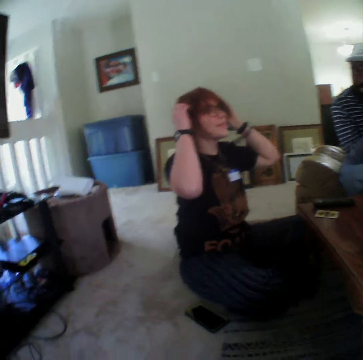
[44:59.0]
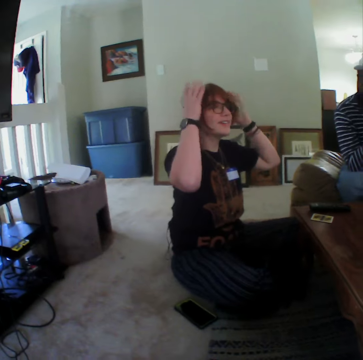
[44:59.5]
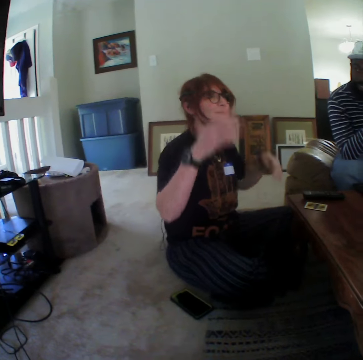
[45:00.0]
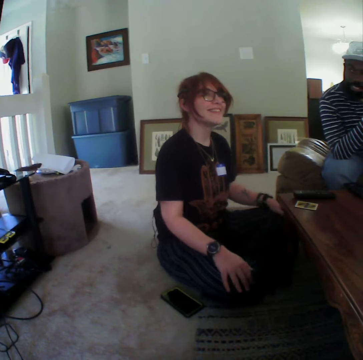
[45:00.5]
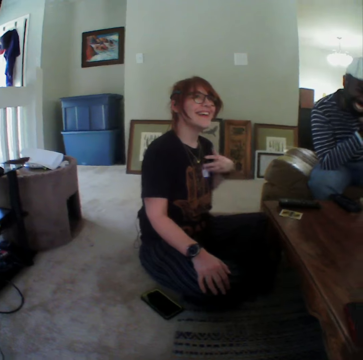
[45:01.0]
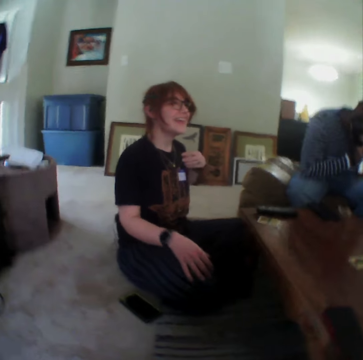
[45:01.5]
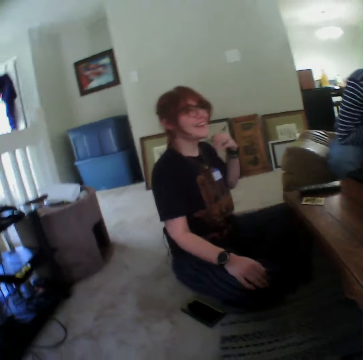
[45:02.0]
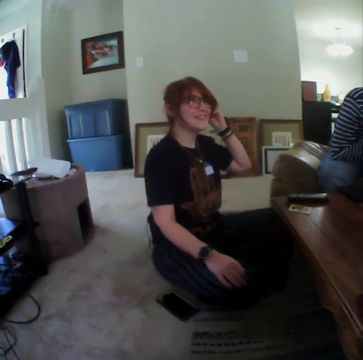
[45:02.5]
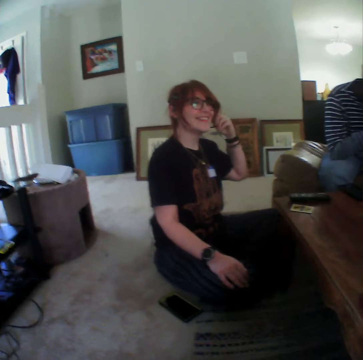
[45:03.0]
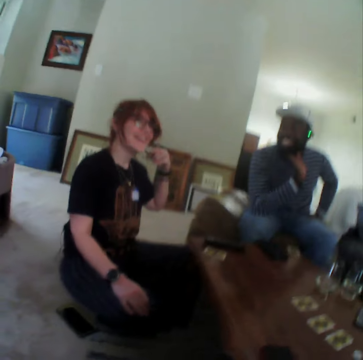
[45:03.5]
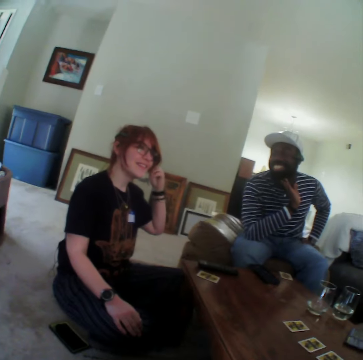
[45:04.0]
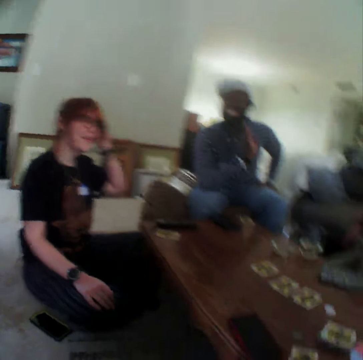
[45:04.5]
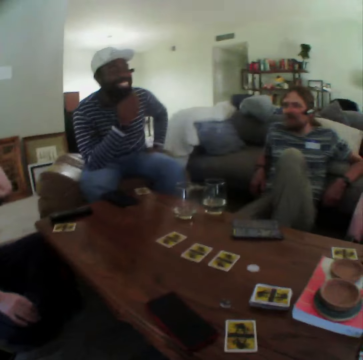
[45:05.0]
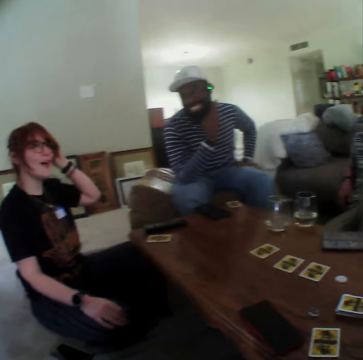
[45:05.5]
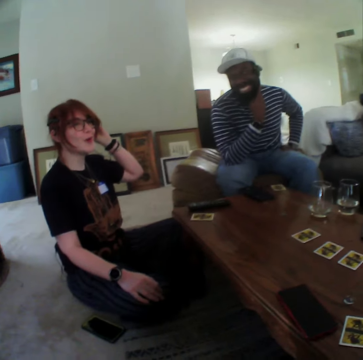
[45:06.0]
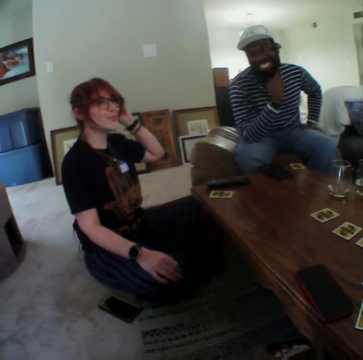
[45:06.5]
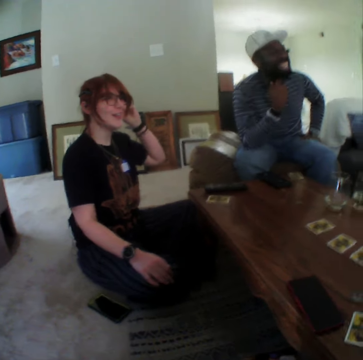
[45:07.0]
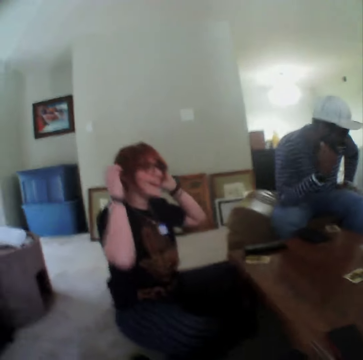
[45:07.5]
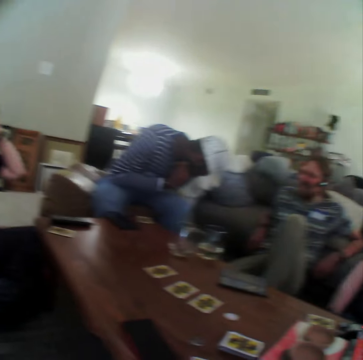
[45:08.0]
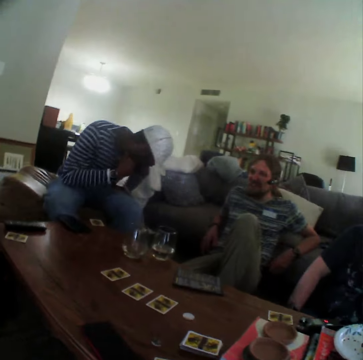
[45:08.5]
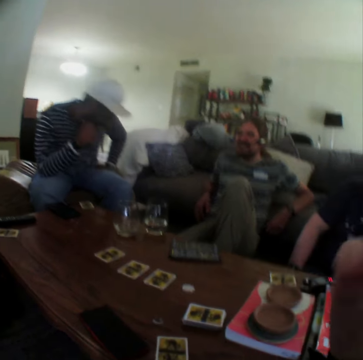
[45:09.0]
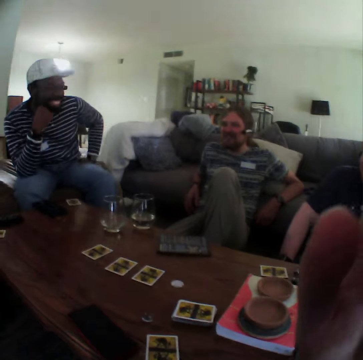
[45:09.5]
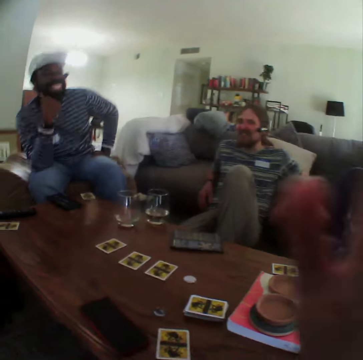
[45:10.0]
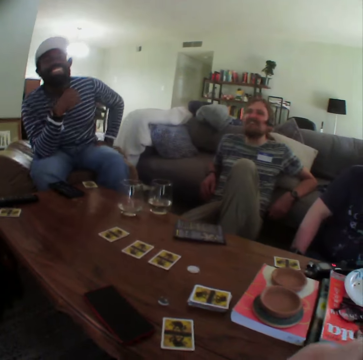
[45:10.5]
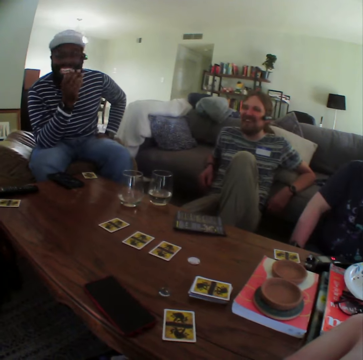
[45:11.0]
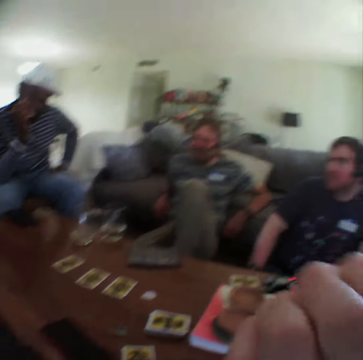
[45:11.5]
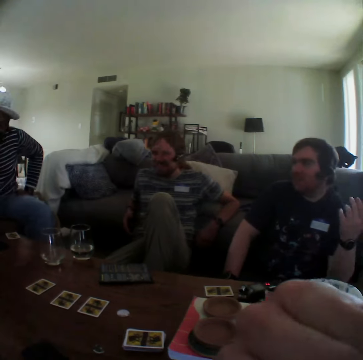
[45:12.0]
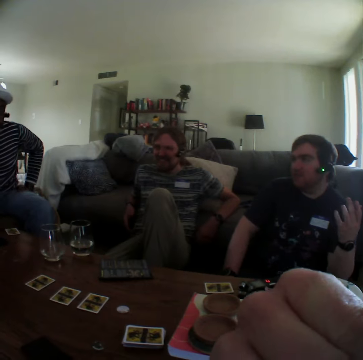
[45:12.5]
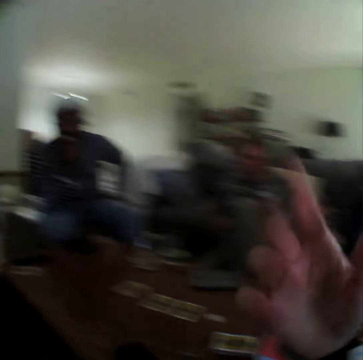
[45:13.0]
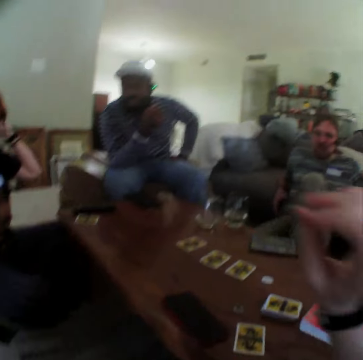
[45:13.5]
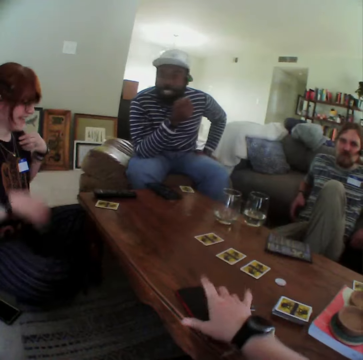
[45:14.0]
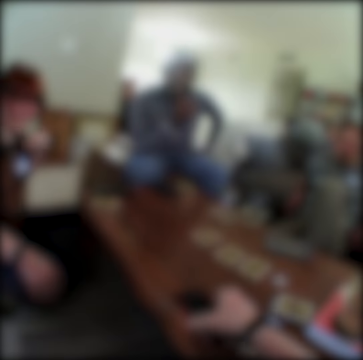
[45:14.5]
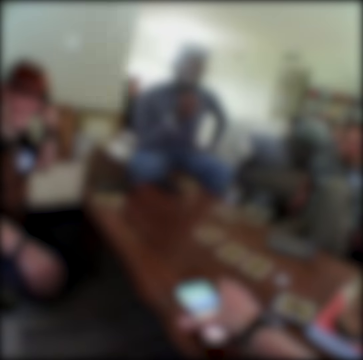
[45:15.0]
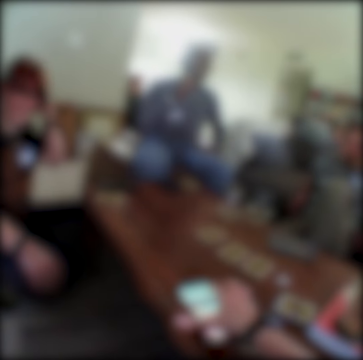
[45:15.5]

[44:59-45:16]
A person moves the hand on the hair, moves the hand to the knee, touches the cloth and moves the hand to the ear. Another person touches the chin. The second person moves the head down. The camera wearer moves the hand on the table. The second person moves the hand on the mouth. A third person moves the hand. The first person touches the hair. The camera wearer uses the phone. They use the phone on the table.

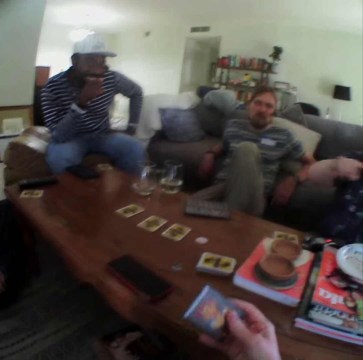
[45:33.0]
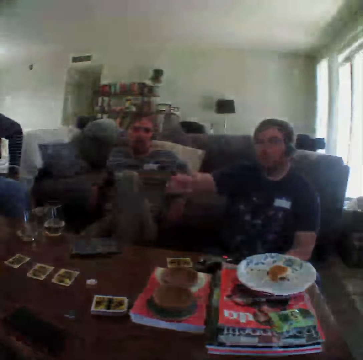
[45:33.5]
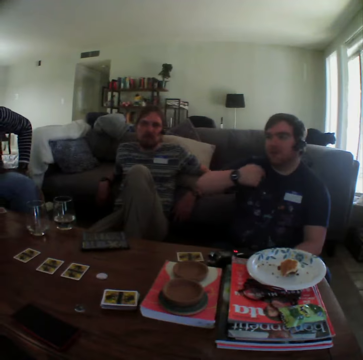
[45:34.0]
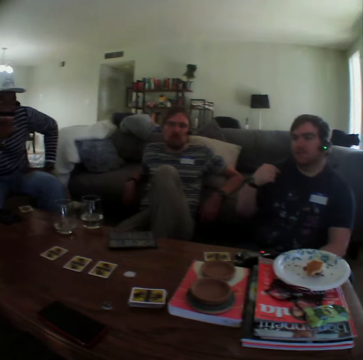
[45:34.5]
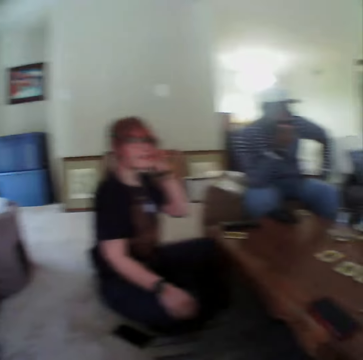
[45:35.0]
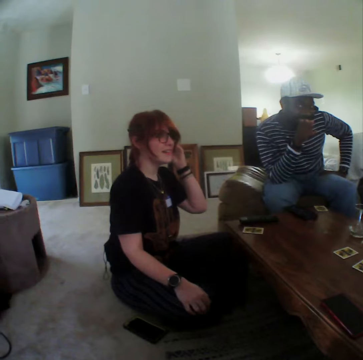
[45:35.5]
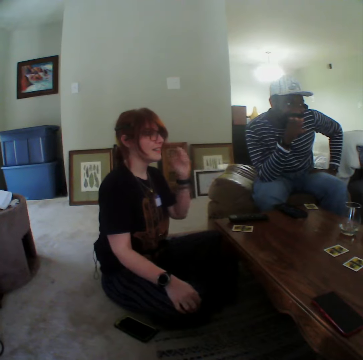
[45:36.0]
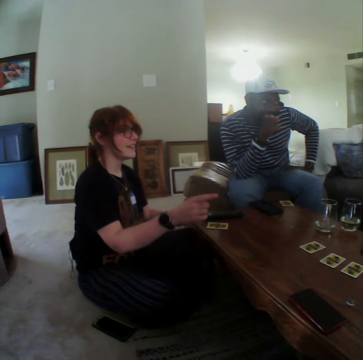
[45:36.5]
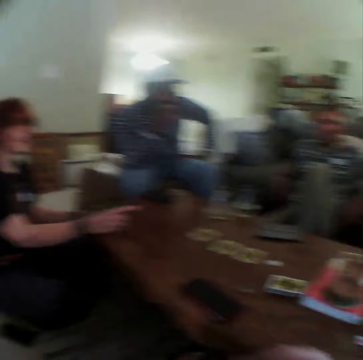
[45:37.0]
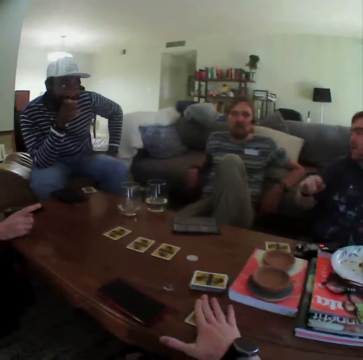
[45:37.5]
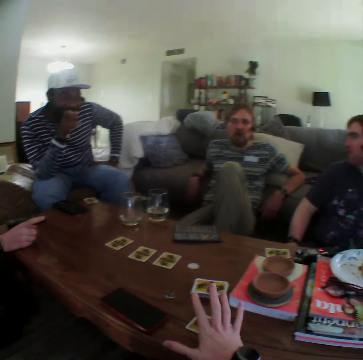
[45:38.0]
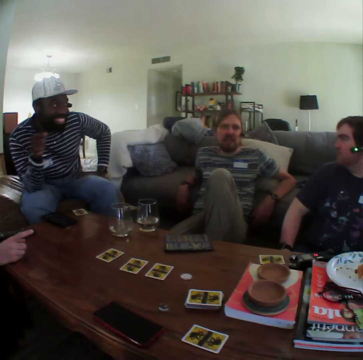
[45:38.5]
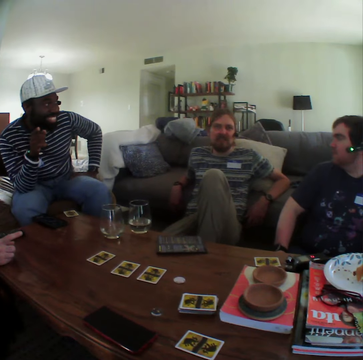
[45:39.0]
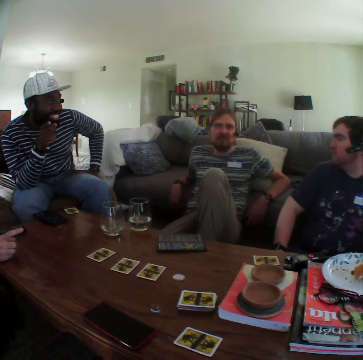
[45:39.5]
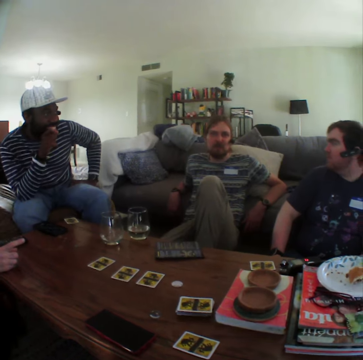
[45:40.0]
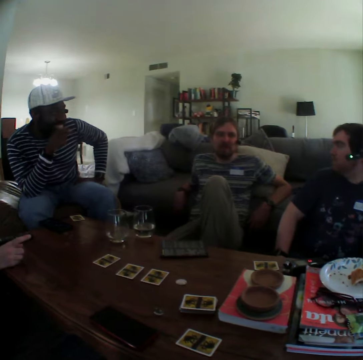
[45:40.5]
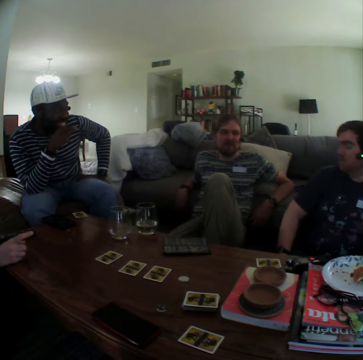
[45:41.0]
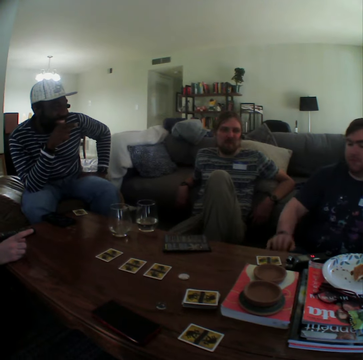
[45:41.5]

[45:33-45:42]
The camera wearer picks up a card on the table. A man speaks with gestures. The camera wearer looks at a lady. The lady speaks with gestures. The camera wearer puts the playing card on the table.

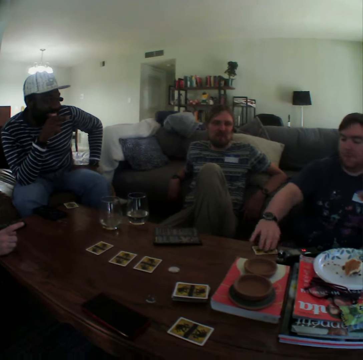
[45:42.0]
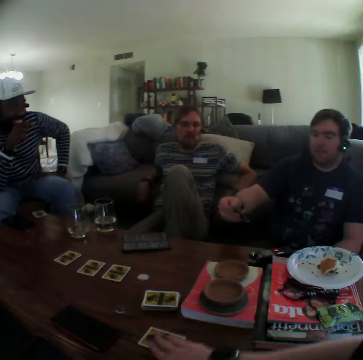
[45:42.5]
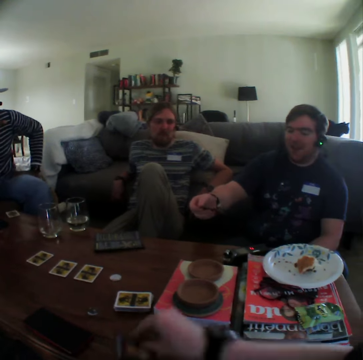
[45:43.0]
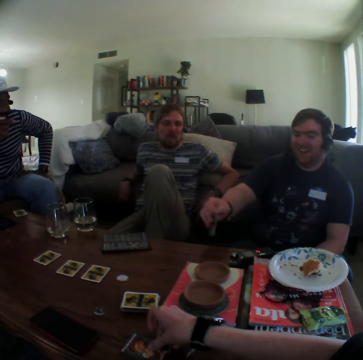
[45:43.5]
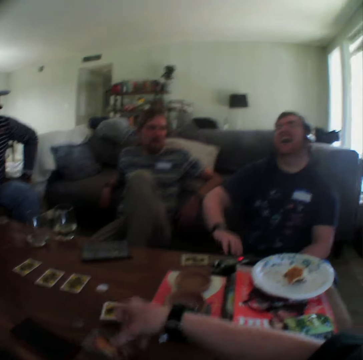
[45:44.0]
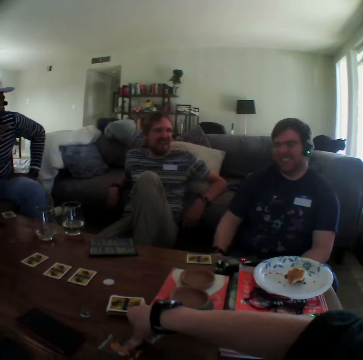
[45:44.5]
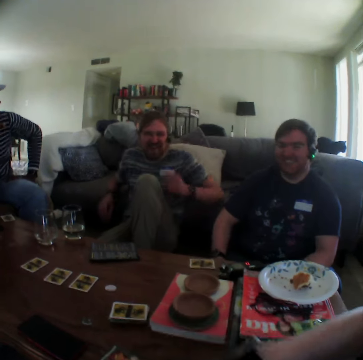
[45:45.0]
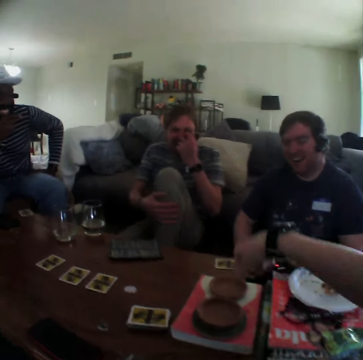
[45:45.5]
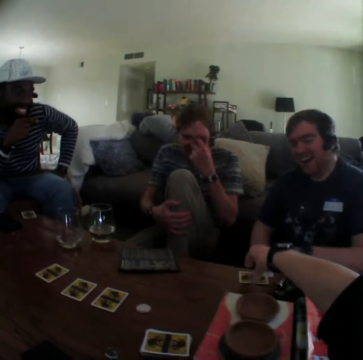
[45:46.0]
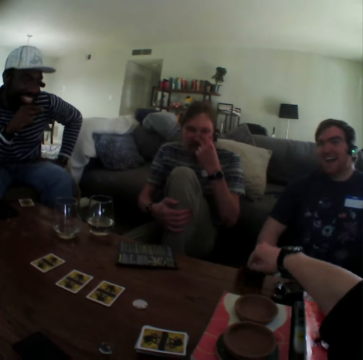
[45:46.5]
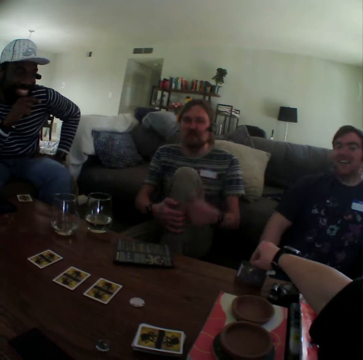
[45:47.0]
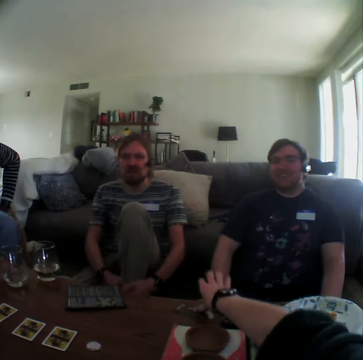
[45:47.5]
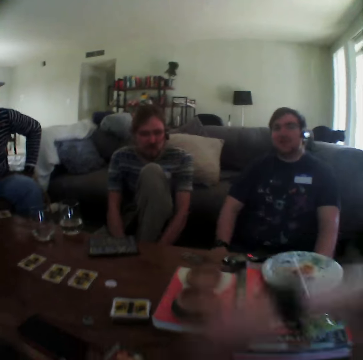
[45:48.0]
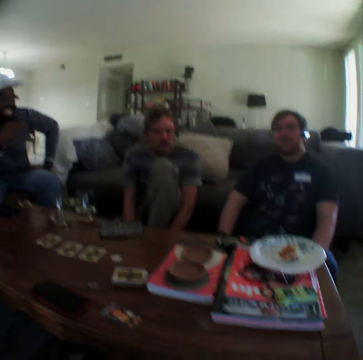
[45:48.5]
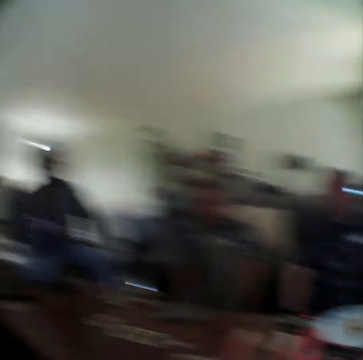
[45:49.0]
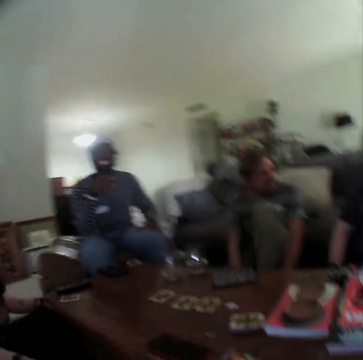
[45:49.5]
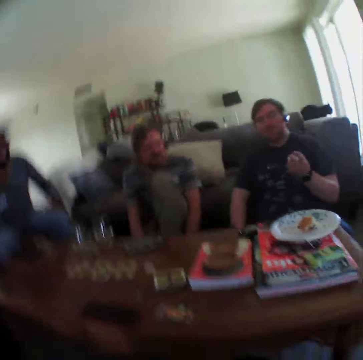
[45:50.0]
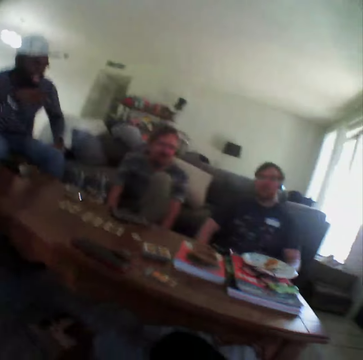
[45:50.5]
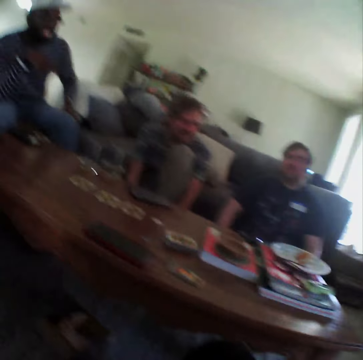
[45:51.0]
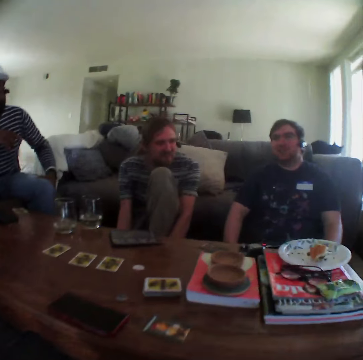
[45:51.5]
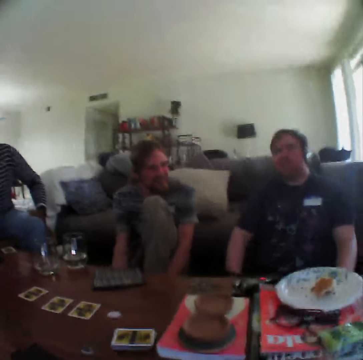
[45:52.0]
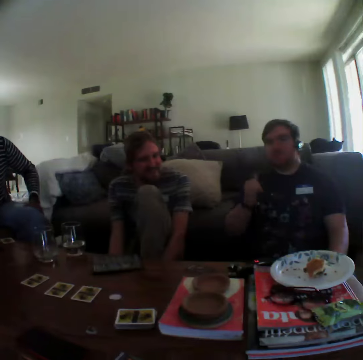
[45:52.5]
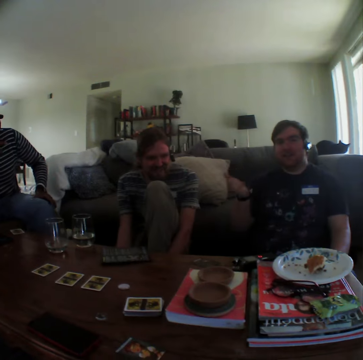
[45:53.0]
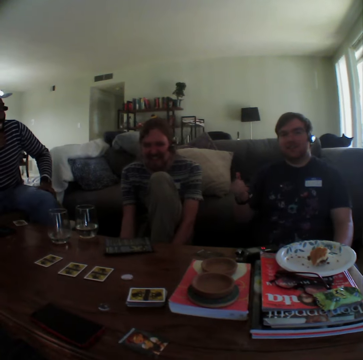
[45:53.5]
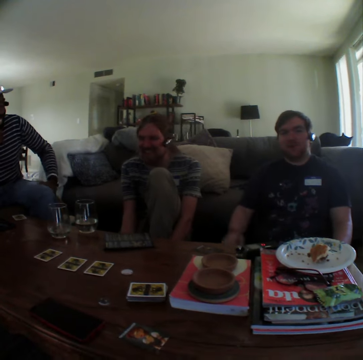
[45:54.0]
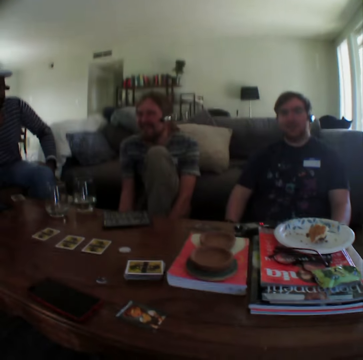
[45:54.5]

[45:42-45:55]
A man picks up a playing card on the table. The camera wearer turns the playing card. The man puts the playing card on the table and laughs. Another man laughs. The camera wearer lifts a playing card on the table. They put the playing card on the table. The first man speaks with gestures.
